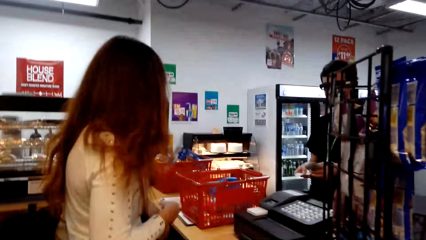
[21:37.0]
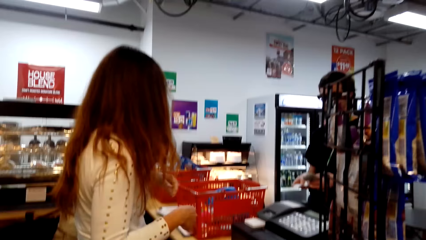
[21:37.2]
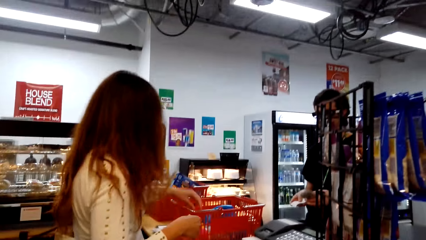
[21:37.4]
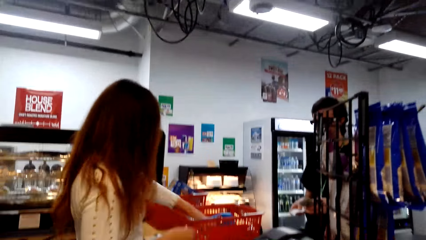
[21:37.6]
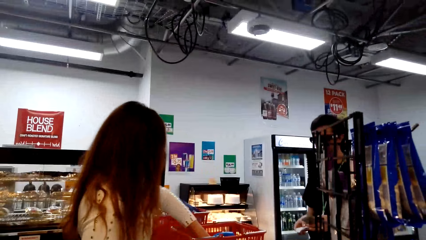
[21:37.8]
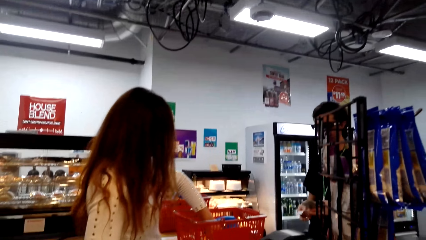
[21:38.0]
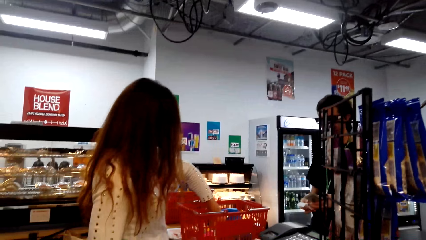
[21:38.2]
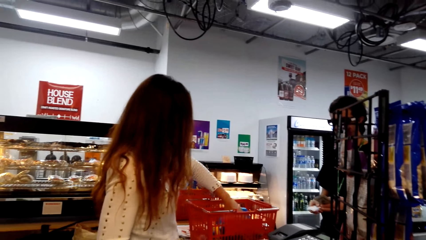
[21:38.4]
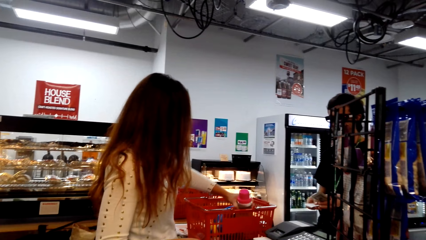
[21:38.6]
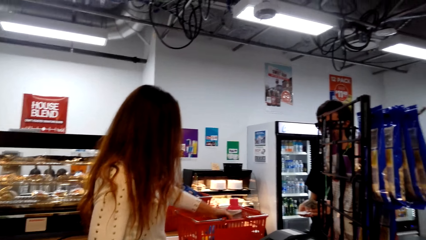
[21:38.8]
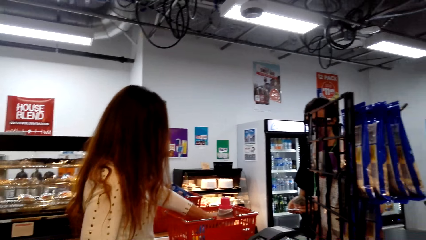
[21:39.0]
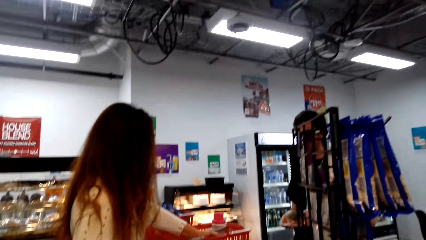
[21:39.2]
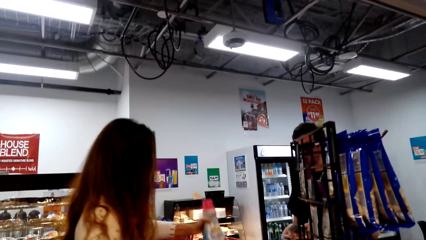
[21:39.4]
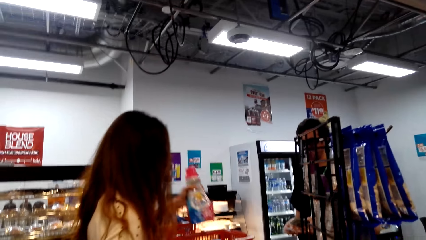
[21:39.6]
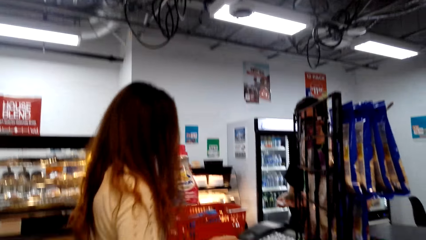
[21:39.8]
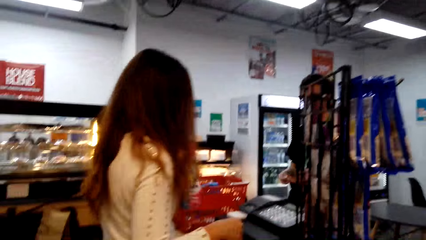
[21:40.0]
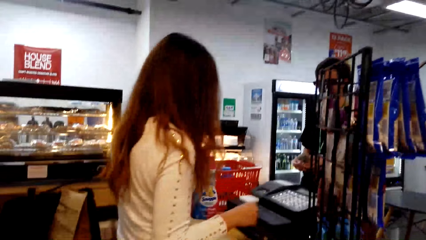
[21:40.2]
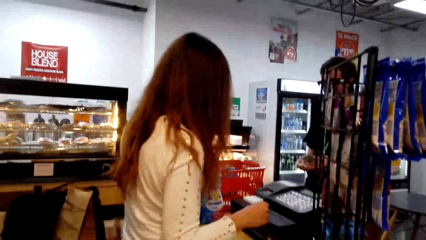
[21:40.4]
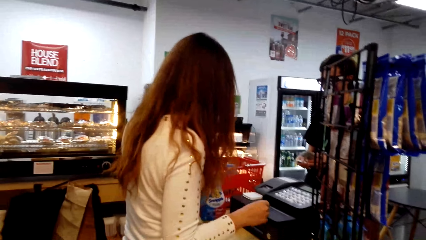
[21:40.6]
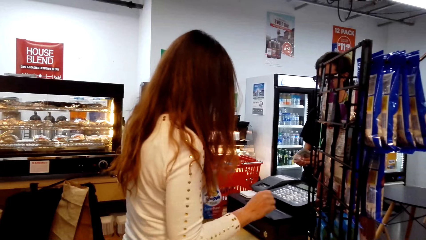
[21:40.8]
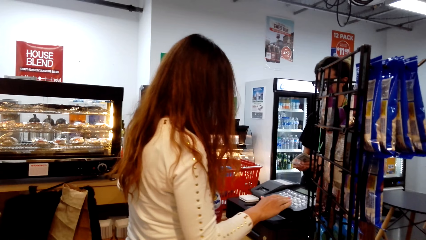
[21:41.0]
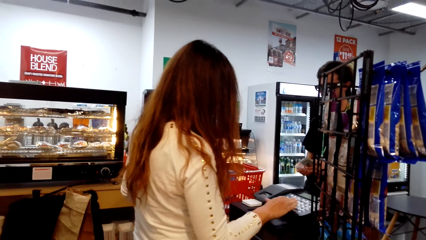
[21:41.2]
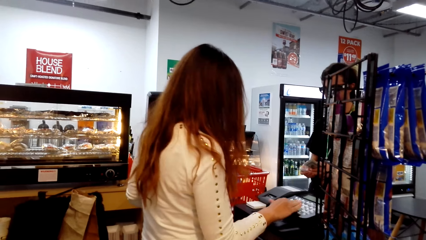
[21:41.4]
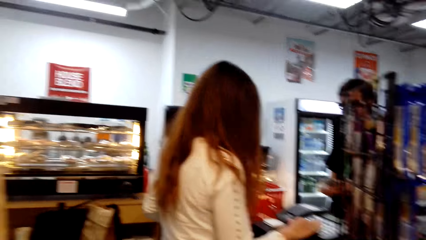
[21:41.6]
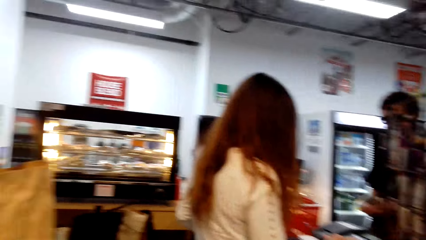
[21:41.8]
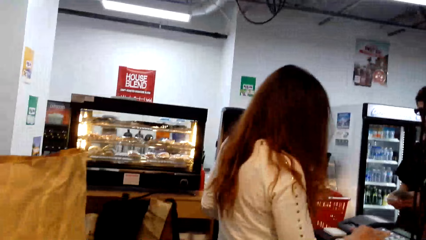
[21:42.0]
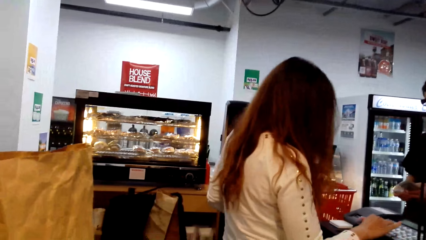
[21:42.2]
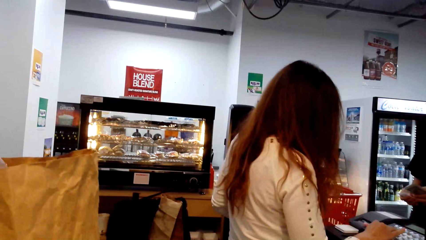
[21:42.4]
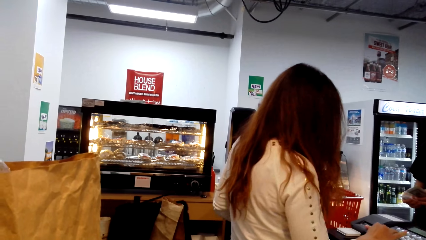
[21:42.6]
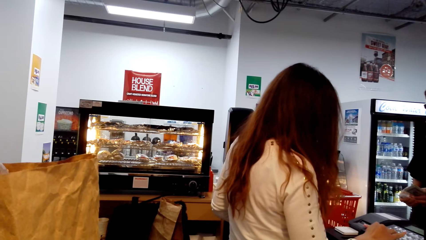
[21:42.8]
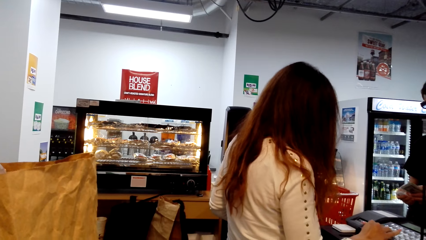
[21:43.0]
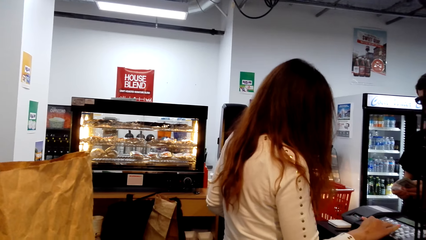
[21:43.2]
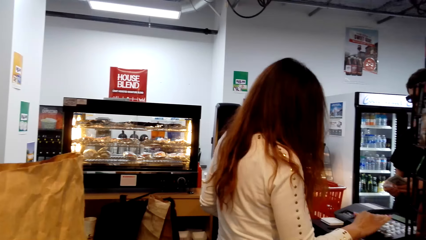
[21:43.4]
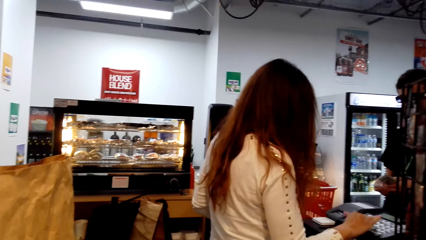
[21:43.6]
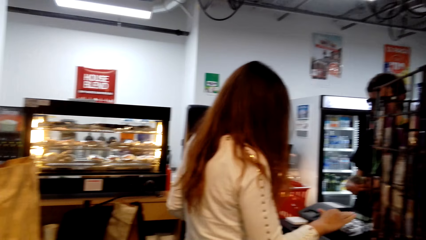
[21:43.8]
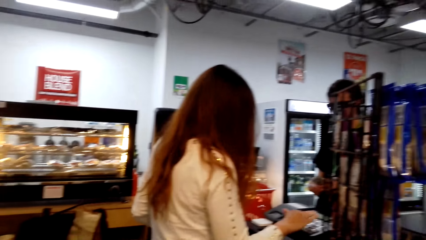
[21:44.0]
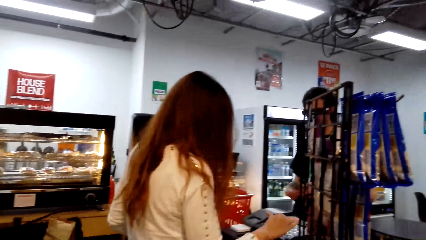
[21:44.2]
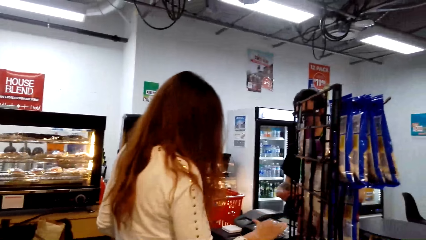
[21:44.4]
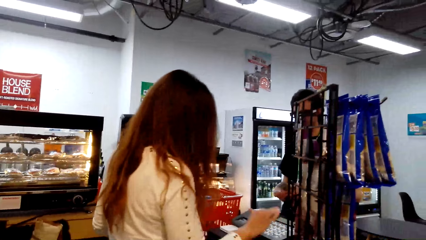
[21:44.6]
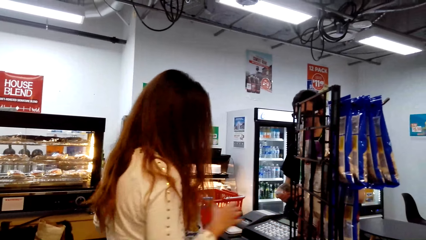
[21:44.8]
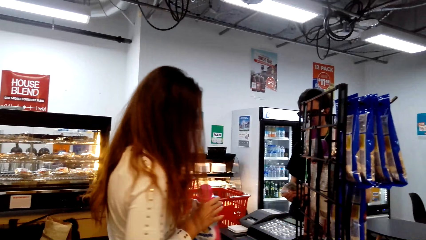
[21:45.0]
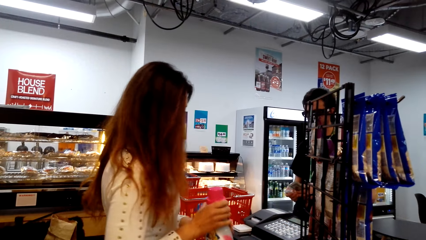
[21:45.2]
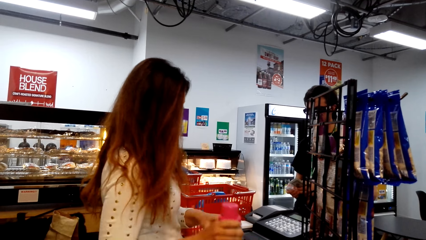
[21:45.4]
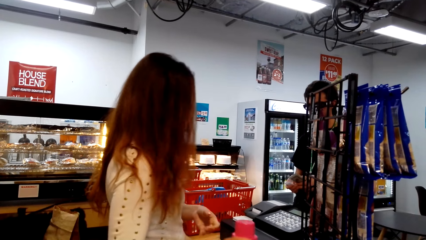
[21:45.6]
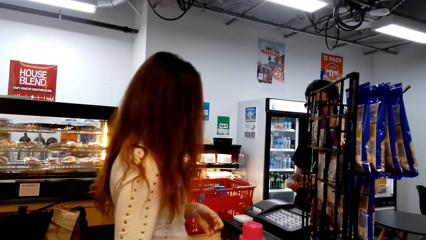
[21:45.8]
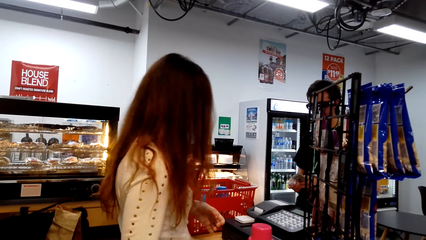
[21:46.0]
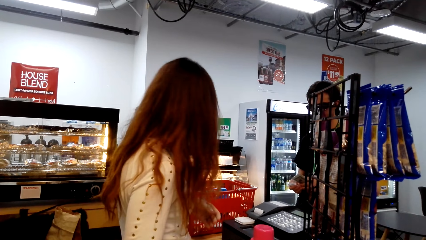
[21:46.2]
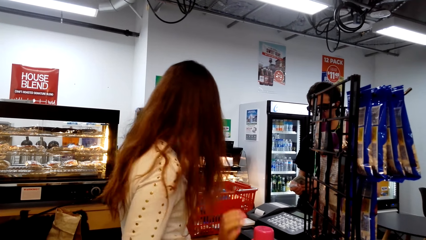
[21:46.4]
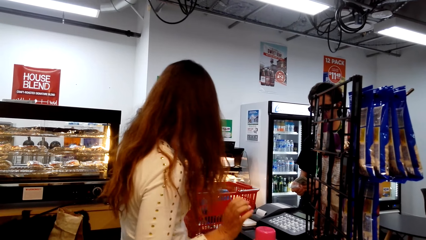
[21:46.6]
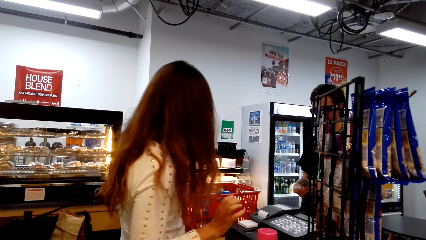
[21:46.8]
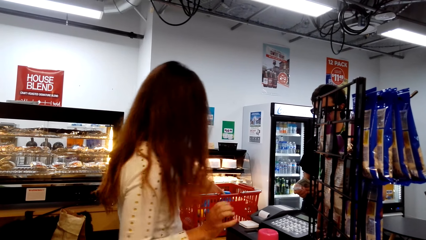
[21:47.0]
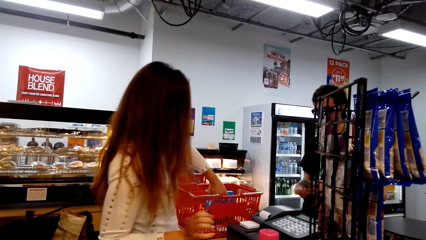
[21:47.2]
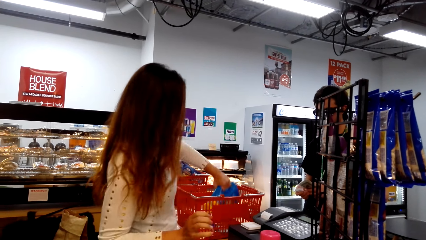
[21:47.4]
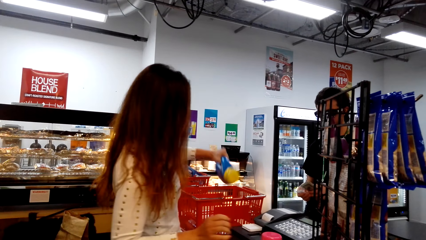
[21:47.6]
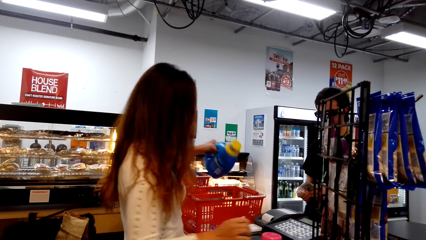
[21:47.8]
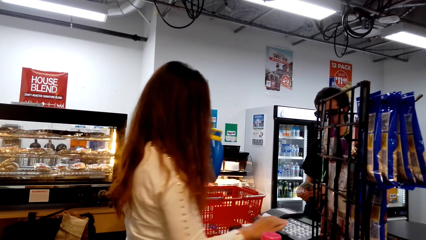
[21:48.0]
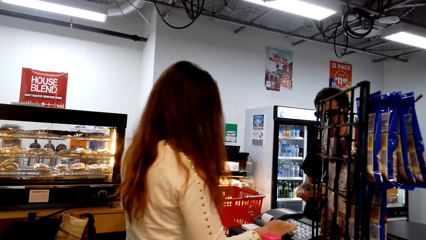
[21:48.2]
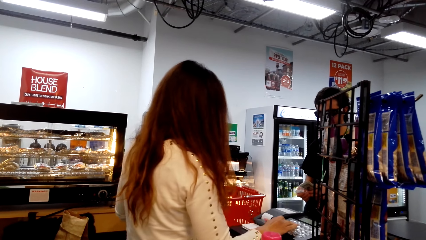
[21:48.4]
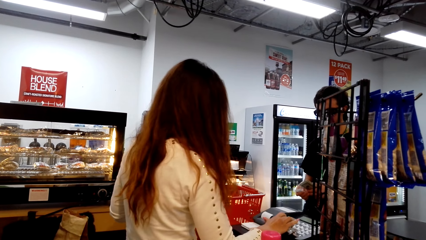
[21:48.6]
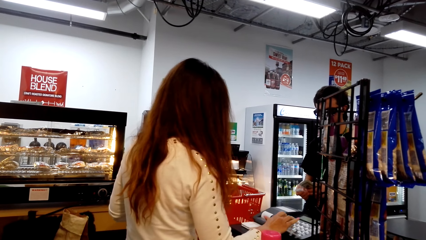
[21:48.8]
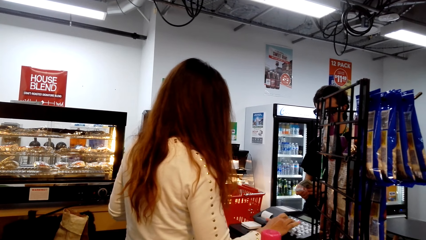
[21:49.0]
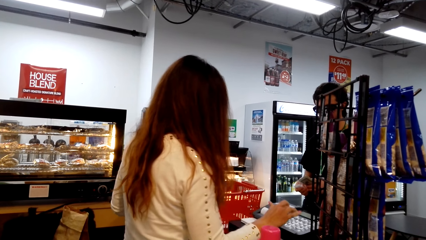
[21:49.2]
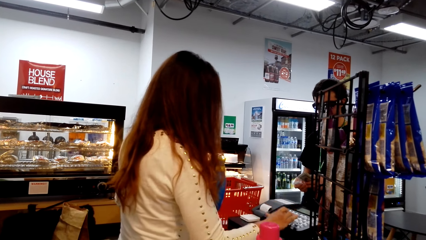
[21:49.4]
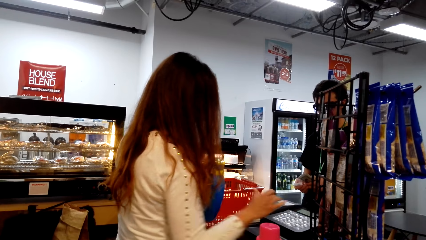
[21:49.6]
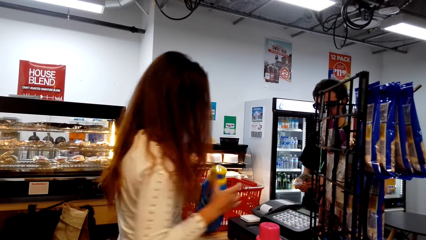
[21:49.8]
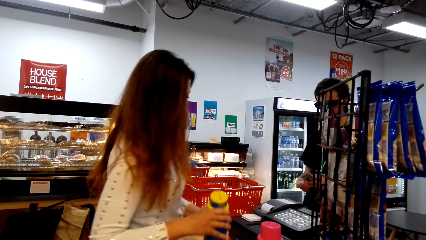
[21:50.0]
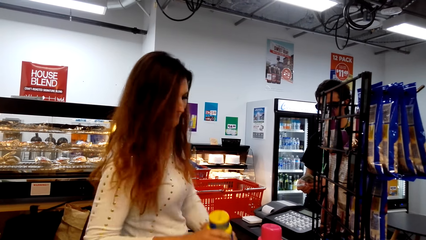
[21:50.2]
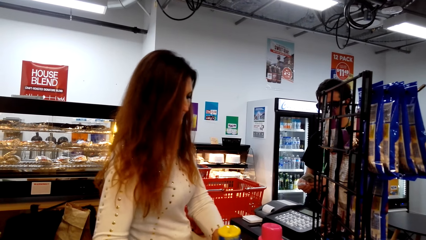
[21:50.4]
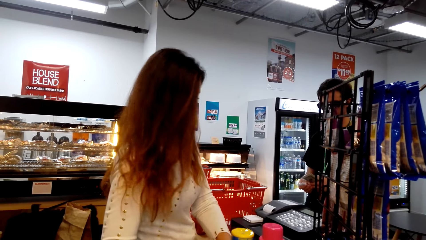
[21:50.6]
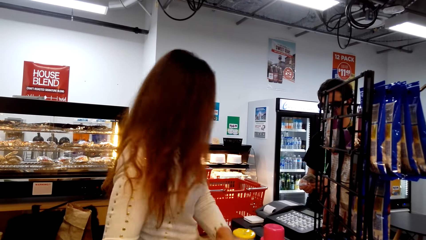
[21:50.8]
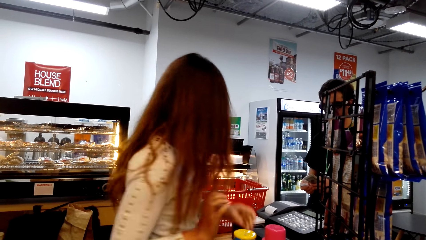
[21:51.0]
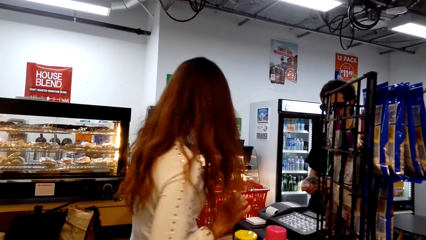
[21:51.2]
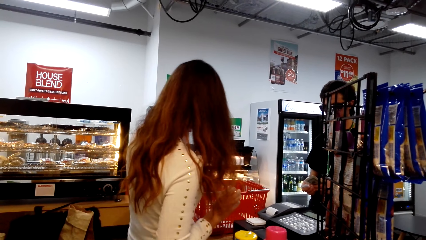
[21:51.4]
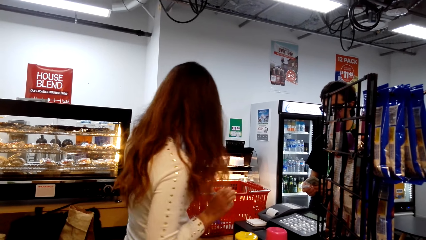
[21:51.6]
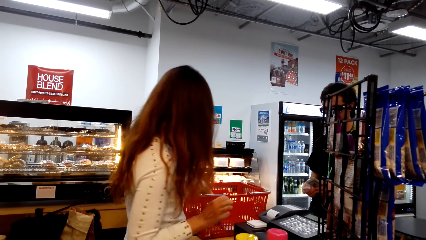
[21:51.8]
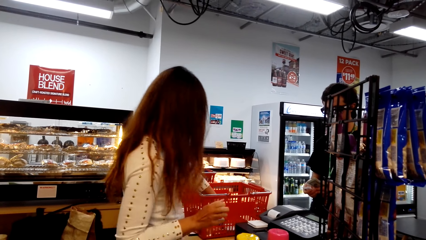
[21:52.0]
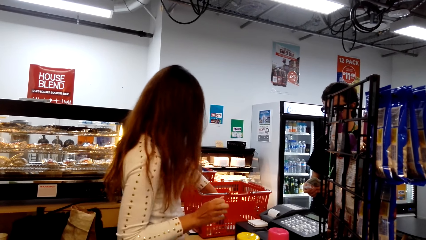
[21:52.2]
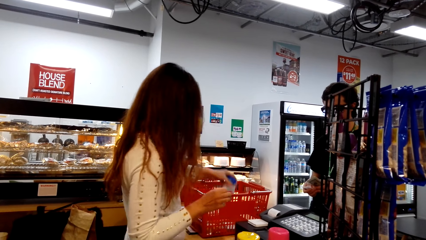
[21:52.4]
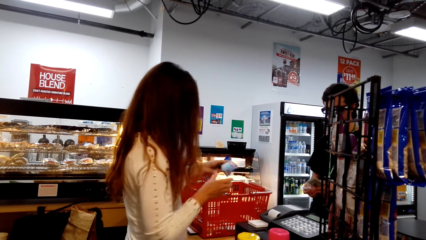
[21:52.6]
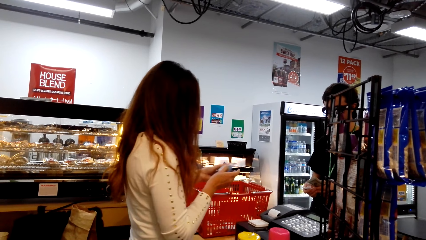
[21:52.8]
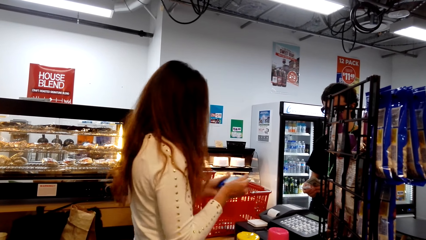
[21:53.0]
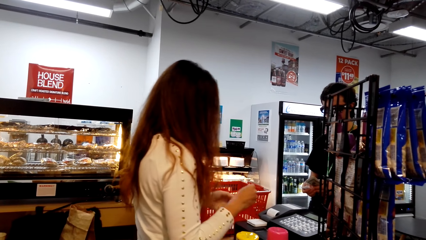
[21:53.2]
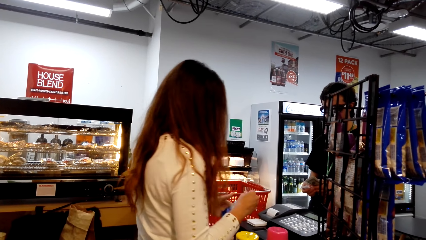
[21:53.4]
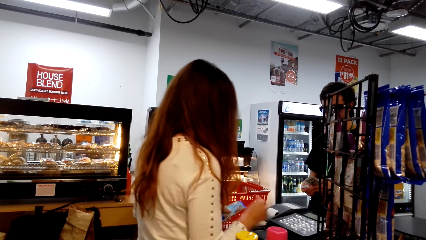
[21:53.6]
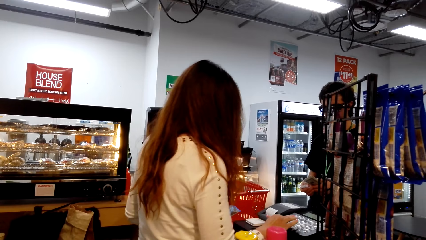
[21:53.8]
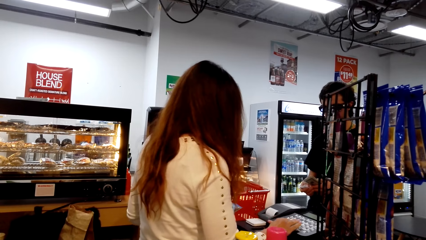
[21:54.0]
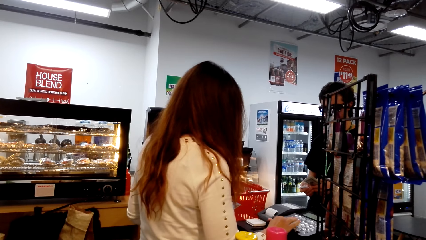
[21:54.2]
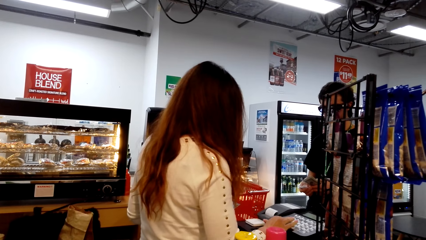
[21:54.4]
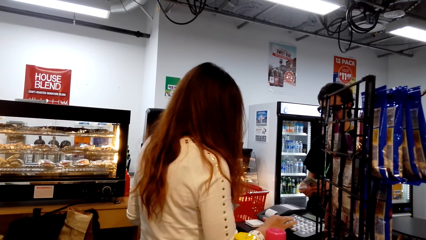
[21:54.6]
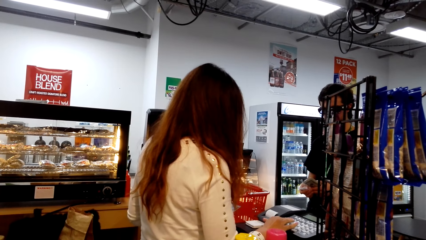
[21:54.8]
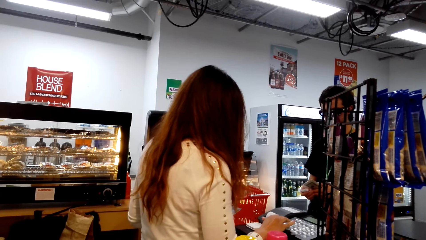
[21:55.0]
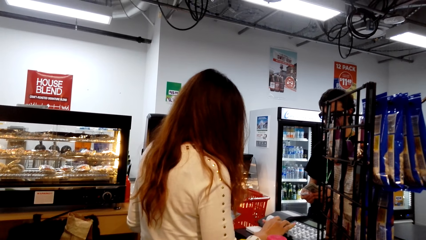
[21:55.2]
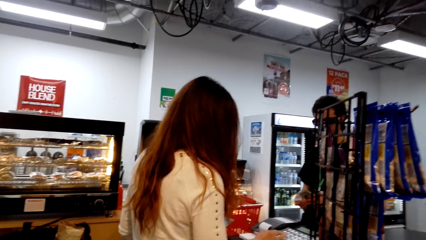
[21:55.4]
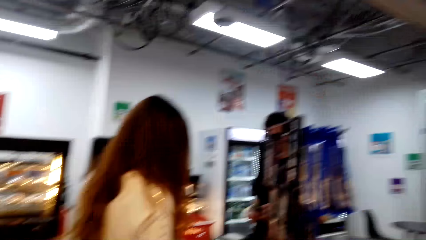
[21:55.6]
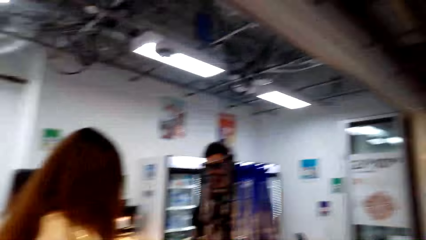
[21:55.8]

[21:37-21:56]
The lady takes a bottle from the basket trolley and presses the machine. The lady passes the bottle to the right. The lady takes another bottle of cooking oil and presses the machine. The lady passes the bottle to the right. The lady takes a packet and presses the machine.
